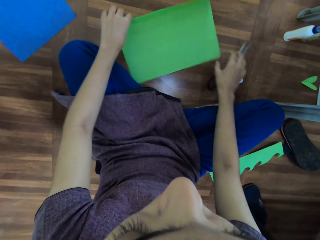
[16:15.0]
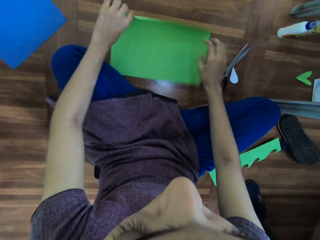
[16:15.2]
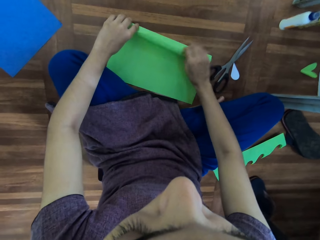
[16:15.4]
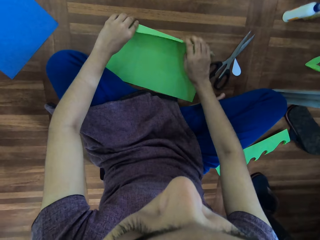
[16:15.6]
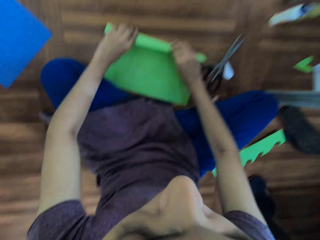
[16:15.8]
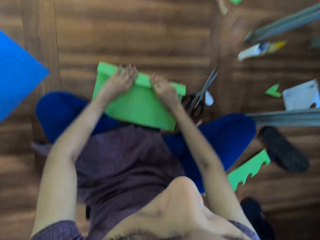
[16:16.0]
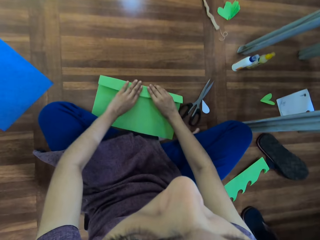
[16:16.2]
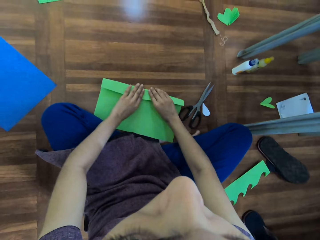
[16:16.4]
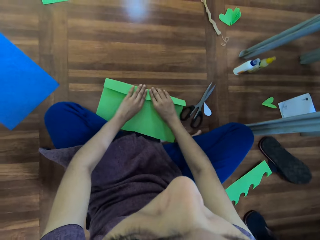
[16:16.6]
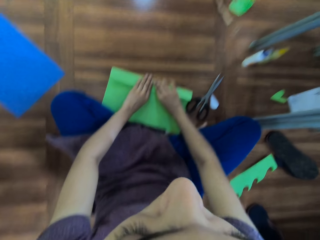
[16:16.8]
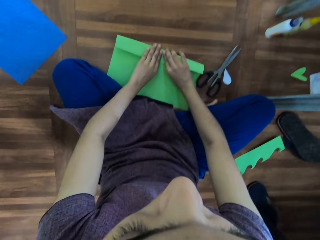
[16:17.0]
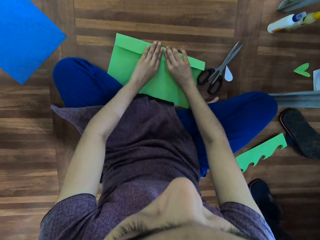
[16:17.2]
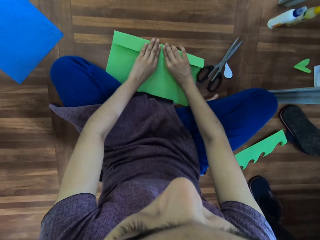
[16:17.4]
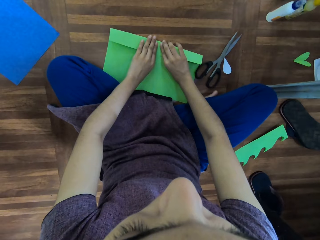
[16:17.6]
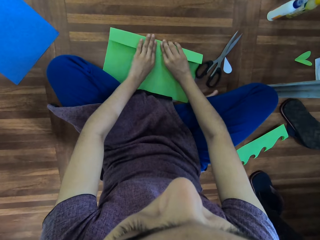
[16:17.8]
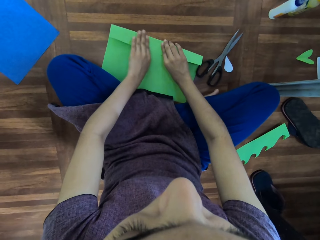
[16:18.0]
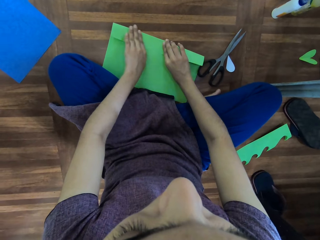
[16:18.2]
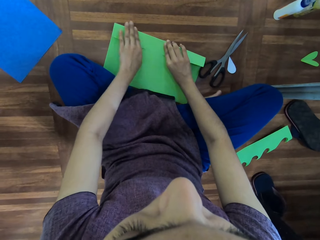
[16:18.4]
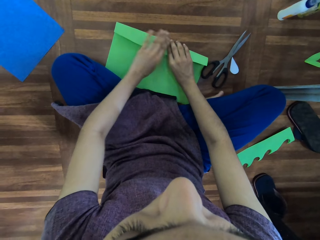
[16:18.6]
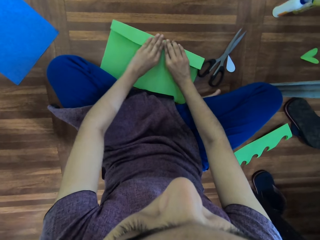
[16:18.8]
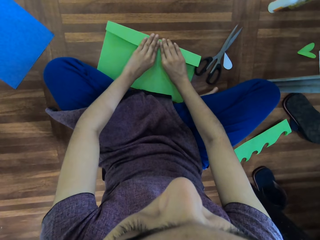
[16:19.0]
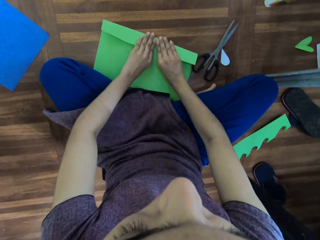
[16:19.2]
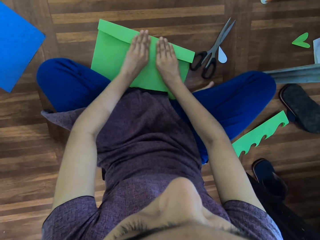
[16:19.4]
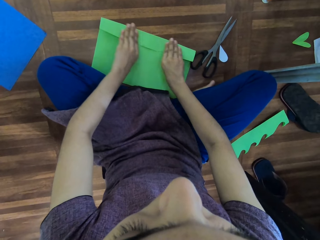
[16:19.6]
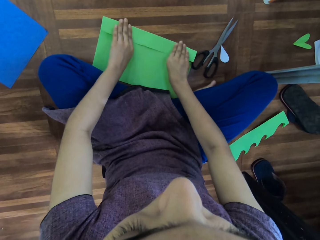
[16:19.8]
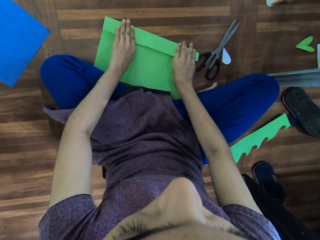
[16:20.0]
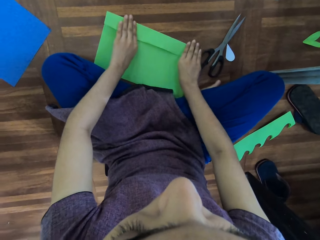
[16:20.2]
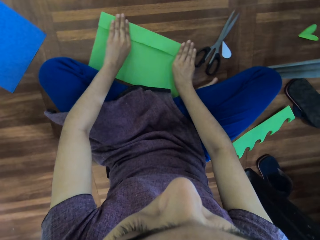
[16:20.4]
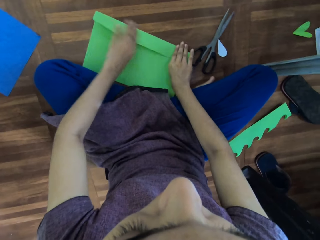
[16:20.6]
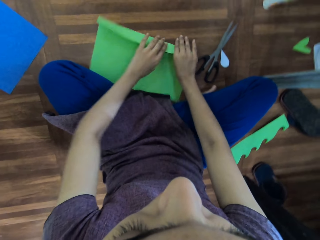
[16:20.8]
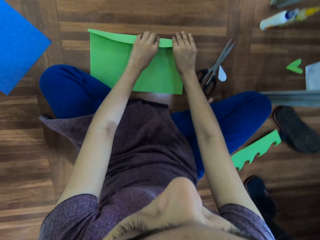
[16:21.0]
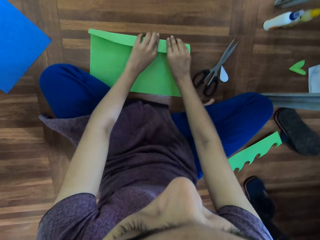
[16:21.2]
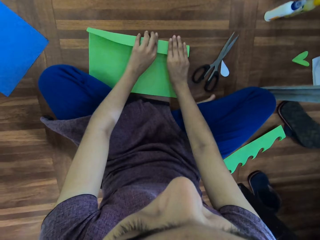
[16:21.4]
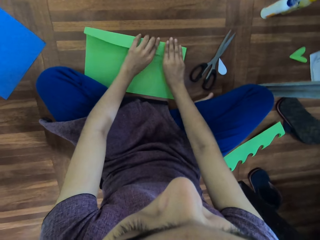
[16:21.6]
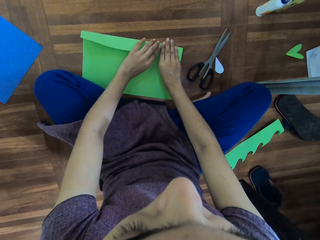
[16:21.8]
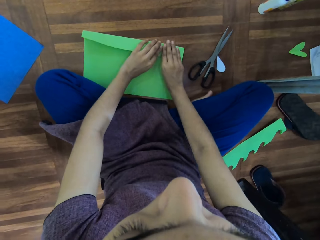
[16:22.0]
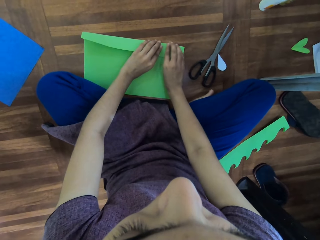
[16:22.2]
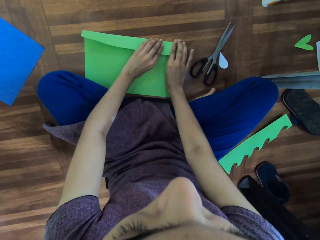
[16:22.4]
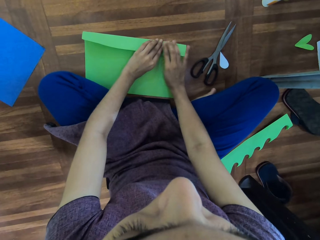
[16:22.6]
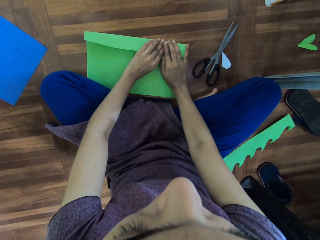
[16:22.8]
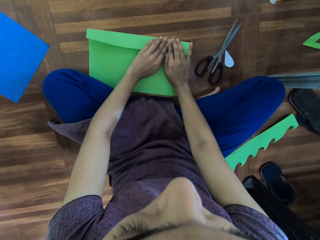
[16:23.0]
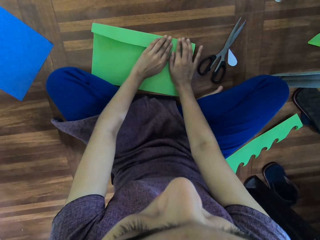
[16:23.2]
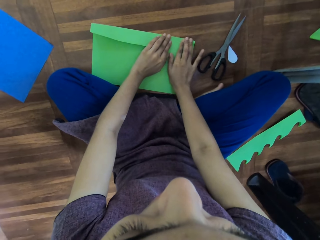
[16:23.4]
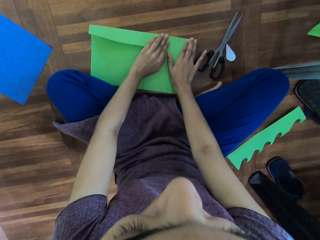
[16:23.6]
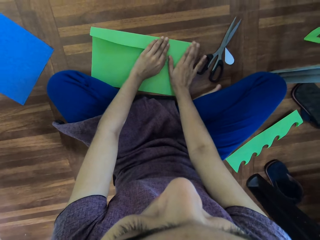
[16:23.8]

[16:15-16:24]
The camera wearer turns the paper around. They fold the paper.

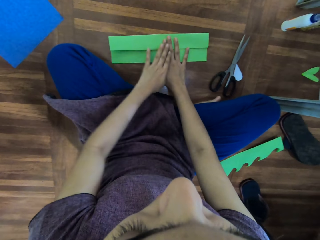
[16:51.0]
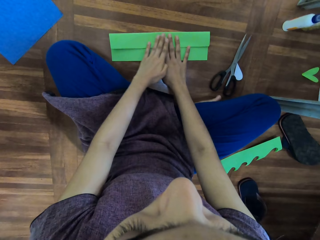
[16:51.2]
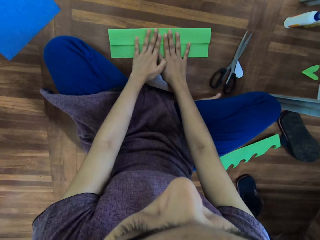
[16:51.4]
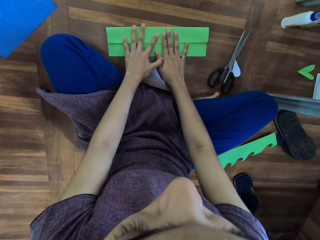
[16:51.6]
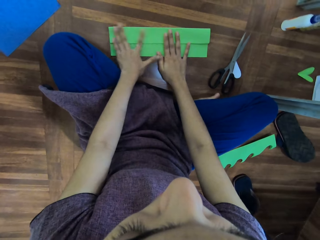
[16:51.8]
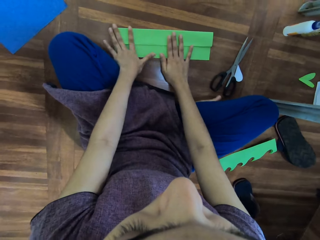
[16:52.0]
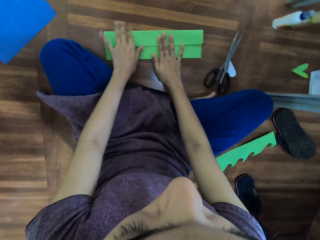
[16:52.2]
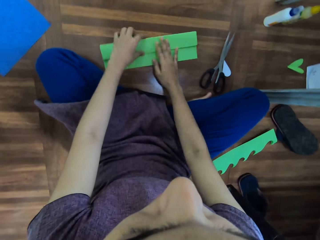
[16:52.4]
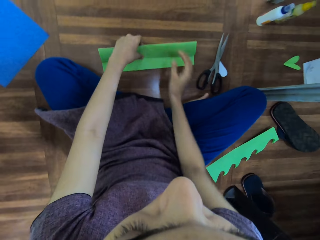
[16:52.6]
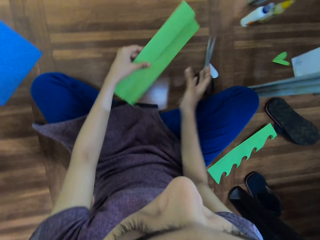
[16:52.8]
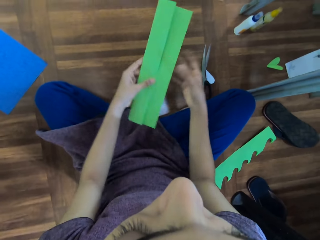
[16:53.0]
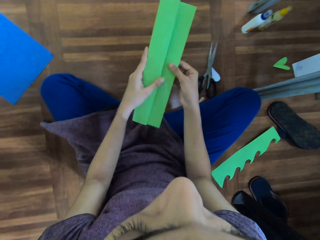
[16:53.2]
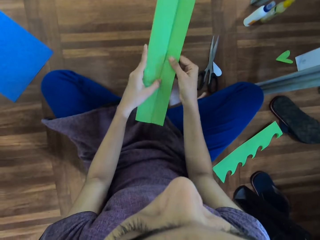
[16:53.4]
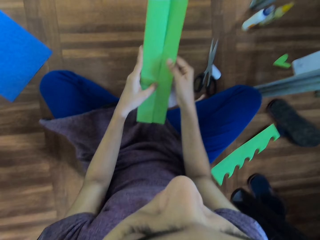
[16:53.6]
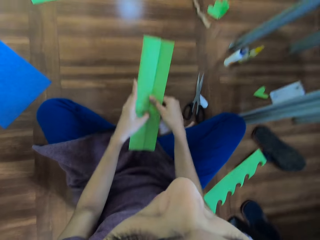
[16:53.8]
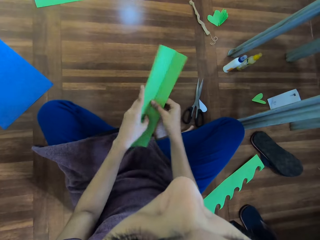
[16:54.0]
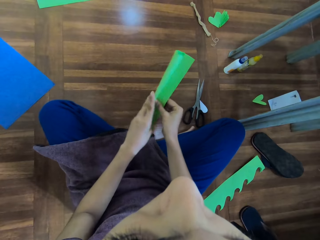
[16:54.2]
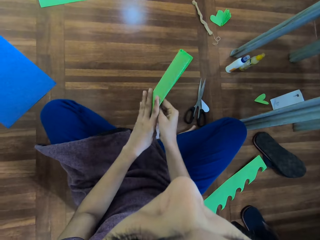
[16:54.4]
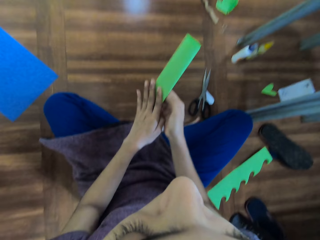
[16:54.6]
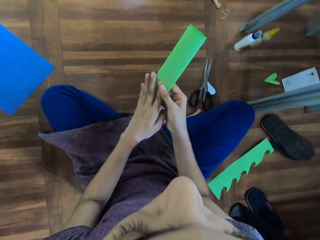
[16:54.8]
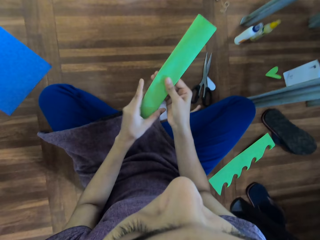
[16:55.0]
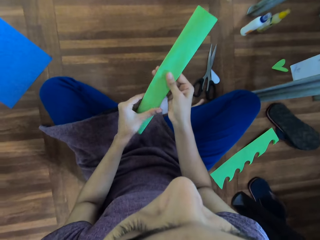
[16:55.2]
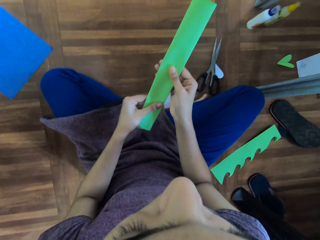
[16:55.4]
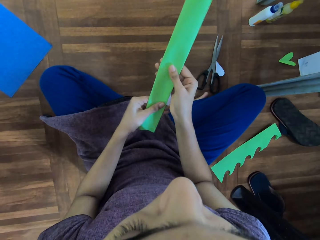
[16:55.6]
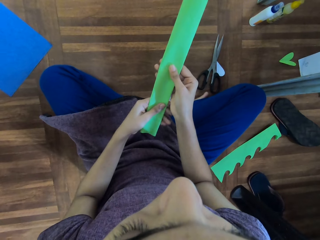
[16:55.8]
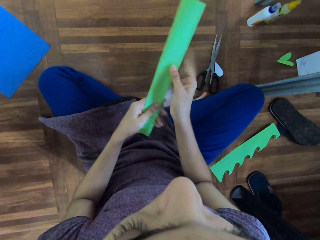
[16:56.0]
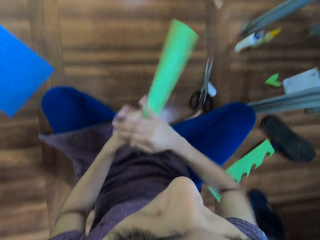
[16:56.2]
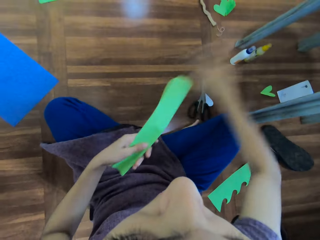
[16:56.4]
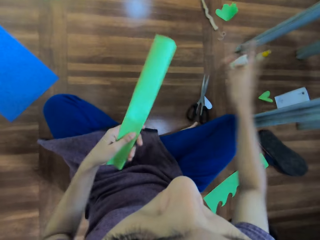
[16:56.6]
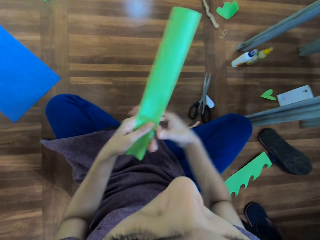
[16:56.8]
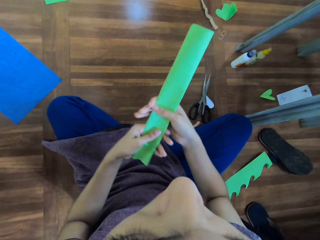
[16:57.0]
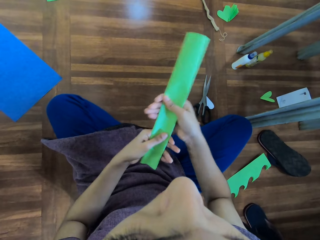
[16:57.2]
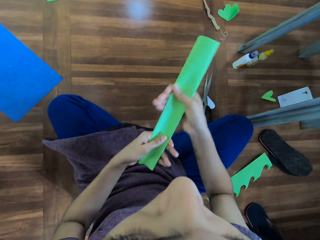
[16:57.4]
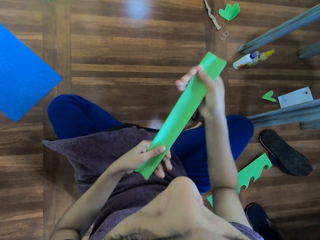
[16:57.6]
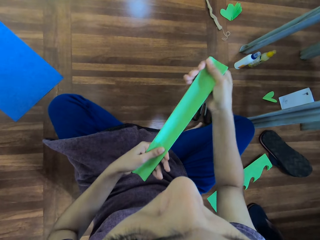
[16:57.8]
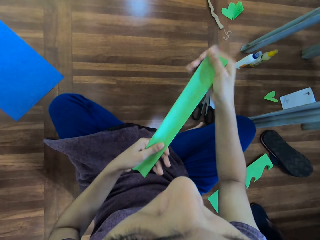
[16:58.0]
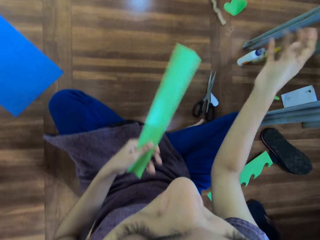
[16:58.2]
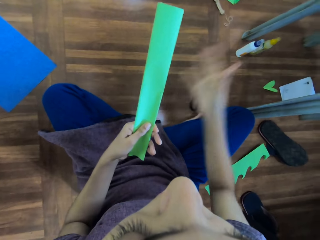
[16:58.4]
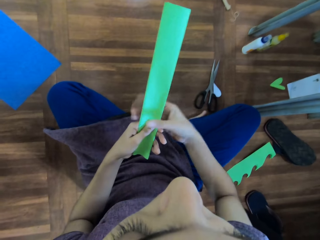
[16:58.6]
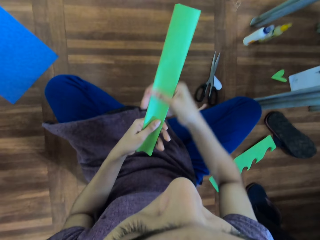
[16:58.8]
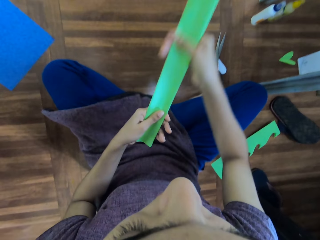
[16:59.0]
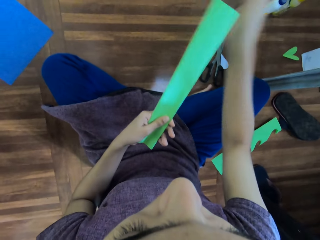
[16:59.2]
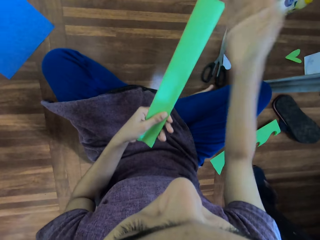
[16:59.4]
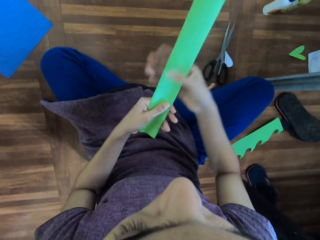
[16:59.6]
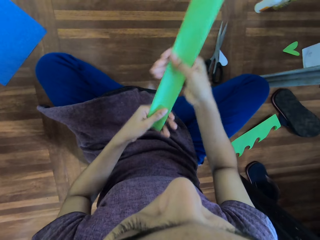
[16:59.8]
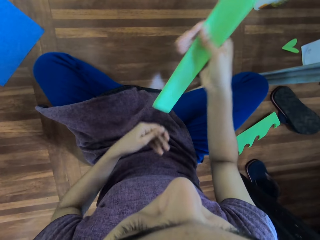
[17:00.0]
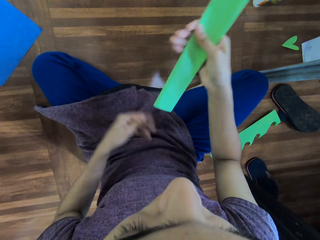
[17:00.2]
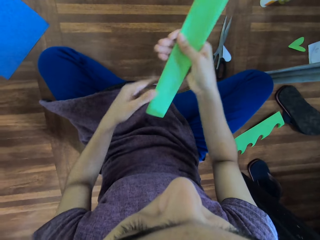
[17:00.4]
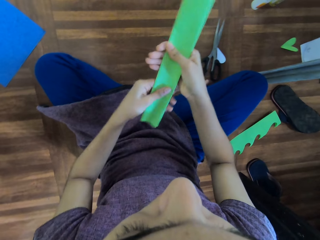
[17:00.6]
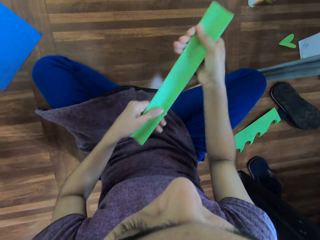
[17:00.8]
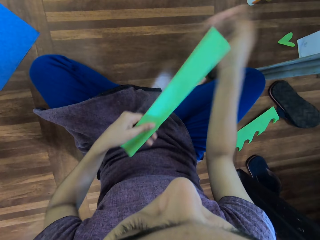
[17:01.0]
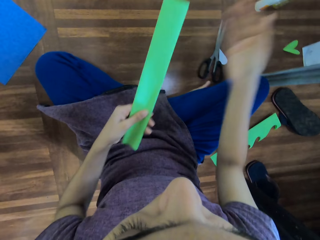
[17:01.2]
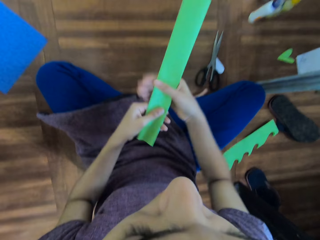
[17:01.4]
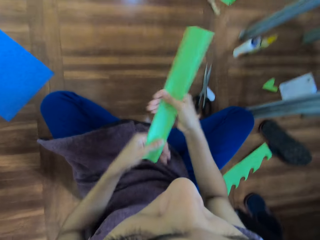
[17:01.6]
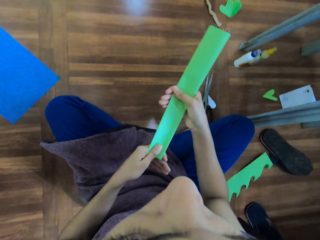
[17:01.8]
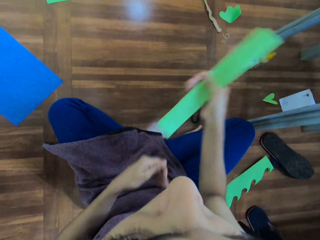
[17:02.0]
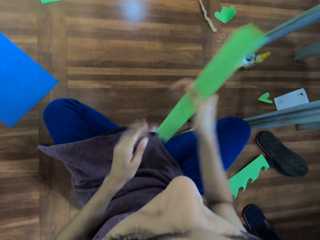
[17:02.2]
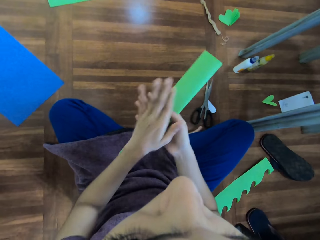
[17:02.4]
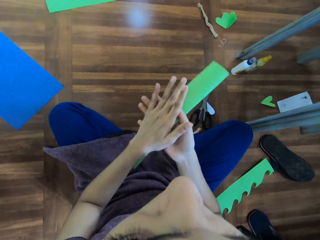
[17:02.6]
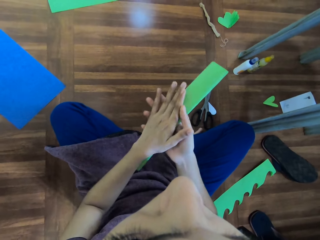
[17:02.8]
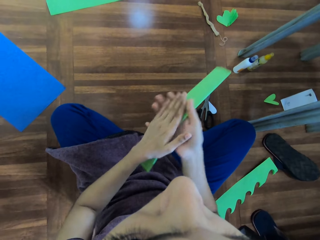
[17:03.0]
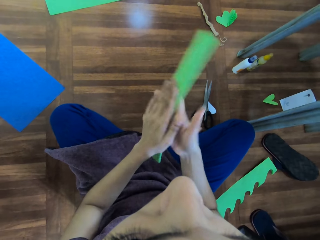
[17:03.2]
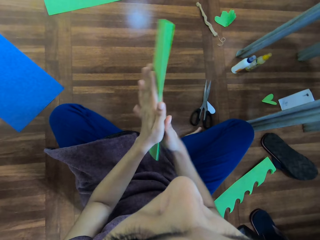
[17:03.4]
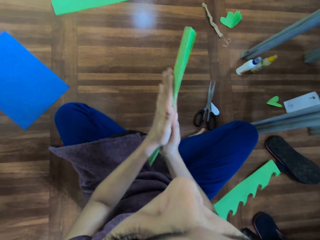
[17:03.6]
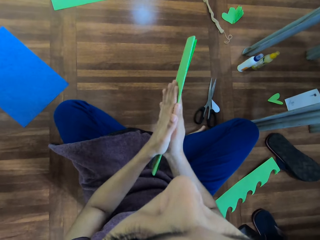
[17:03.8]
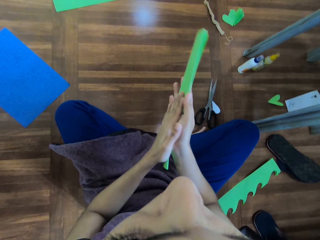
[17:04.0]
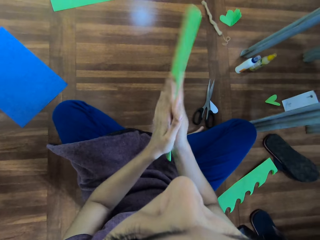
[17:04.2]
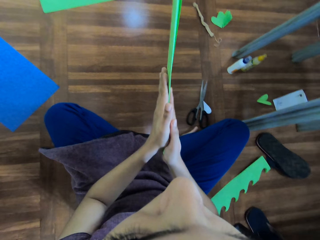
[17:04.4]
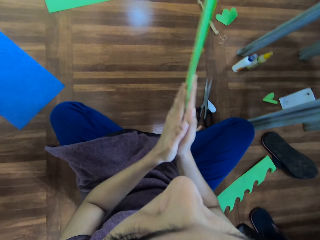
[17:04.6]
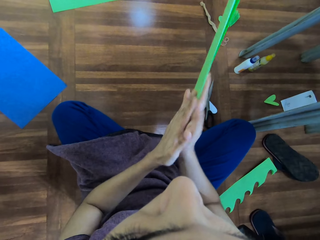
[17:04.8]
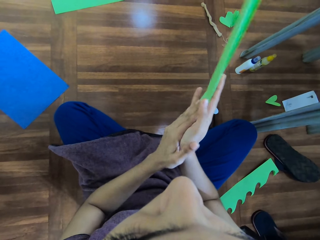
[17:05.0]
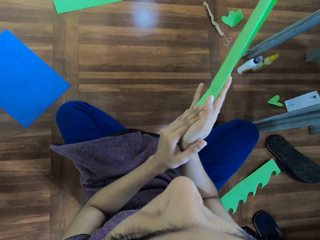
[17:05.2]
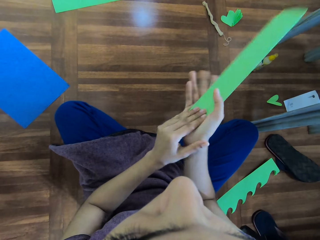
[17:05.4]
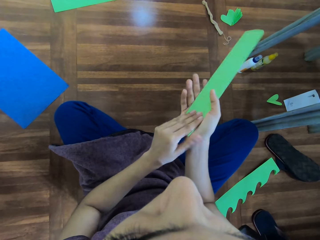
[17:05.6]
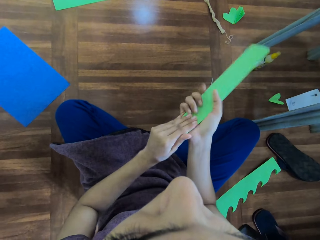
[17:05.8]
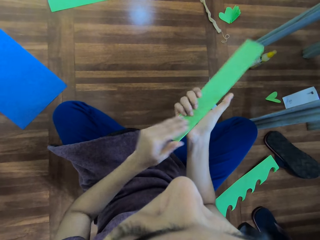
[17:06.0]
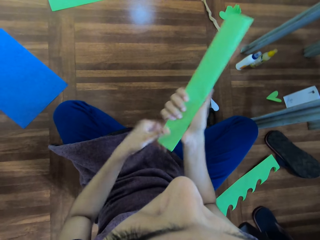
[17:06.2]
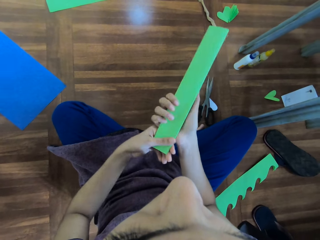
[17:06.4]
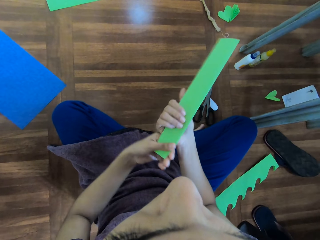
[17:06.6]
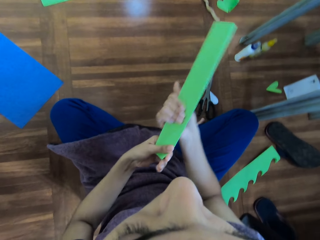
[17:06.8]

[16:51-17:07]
The camera wearer picks the manila paper. They straighten the manila paper.
